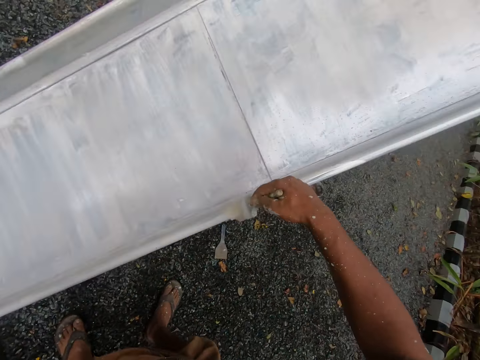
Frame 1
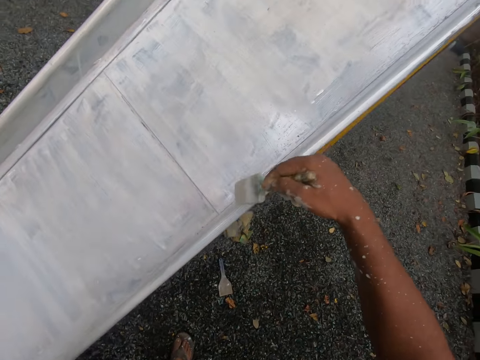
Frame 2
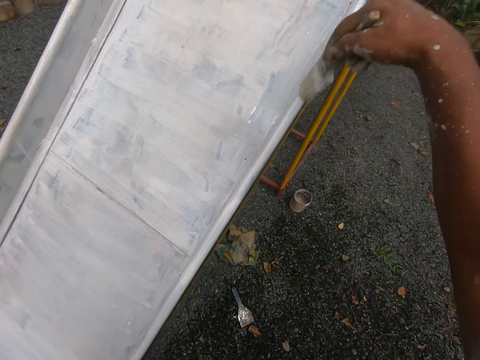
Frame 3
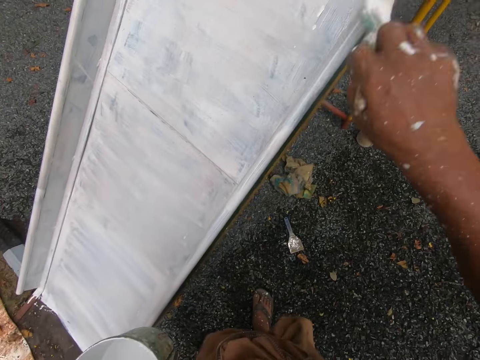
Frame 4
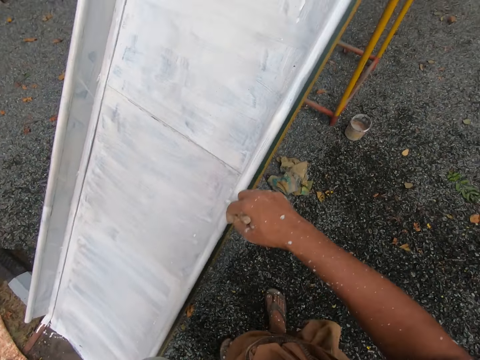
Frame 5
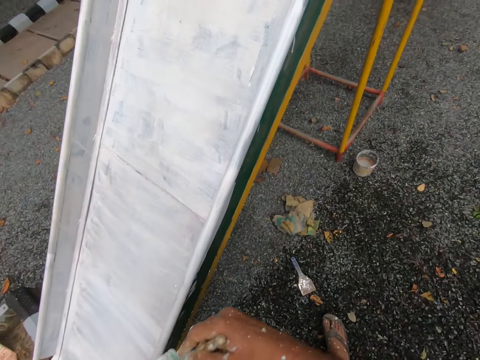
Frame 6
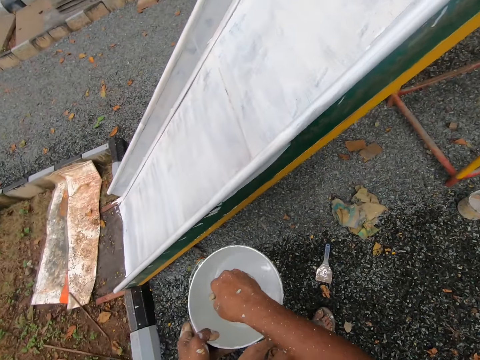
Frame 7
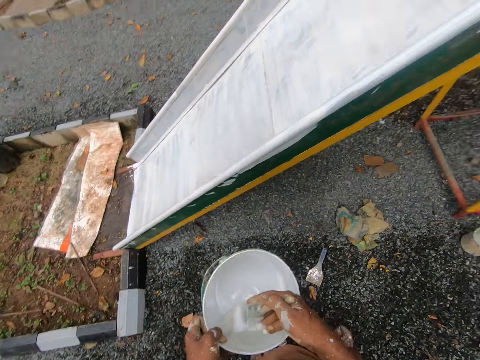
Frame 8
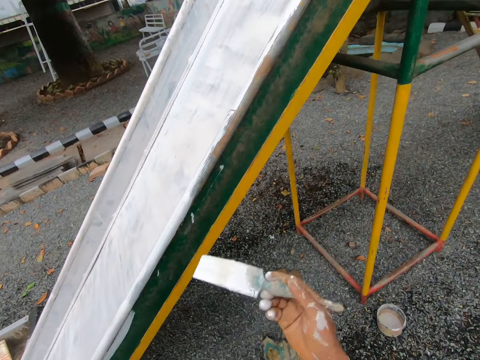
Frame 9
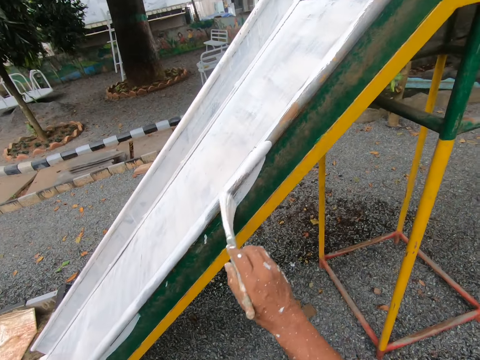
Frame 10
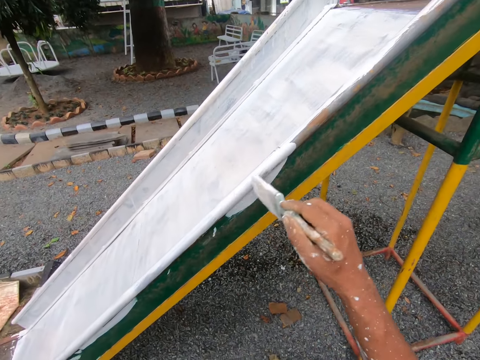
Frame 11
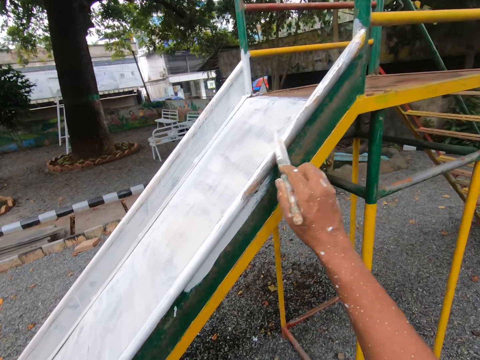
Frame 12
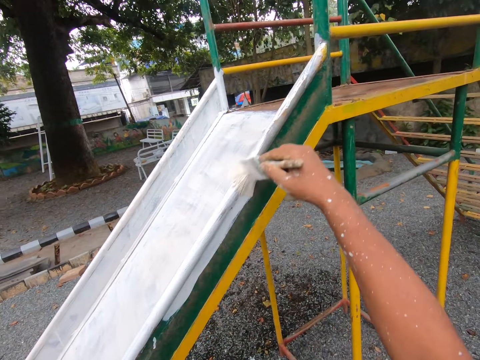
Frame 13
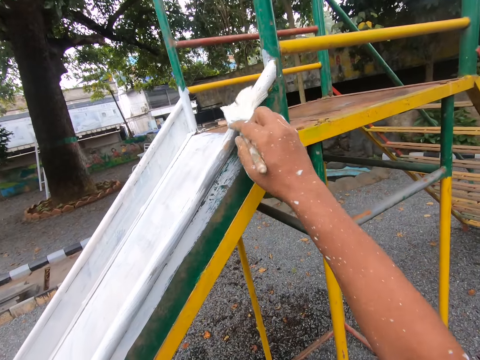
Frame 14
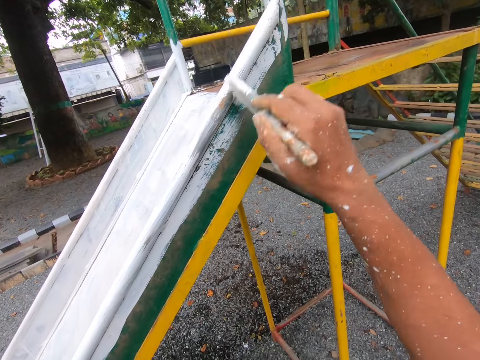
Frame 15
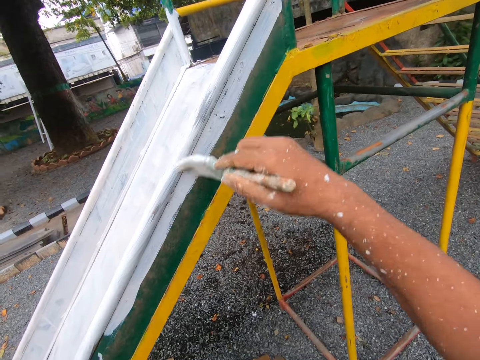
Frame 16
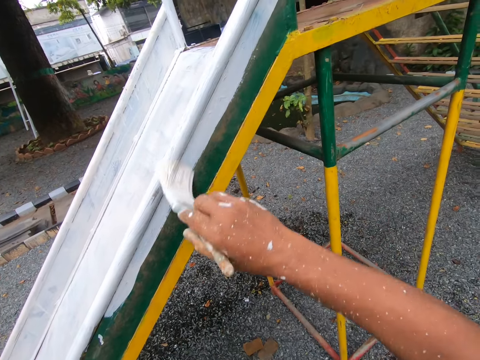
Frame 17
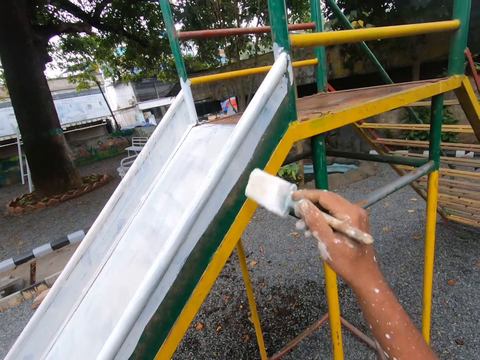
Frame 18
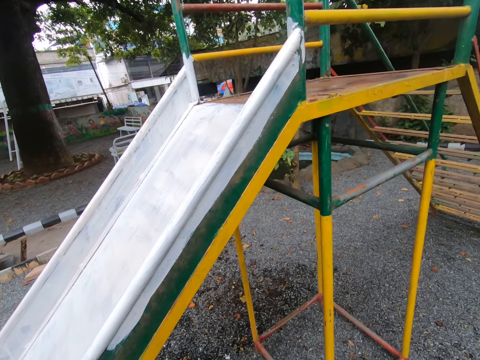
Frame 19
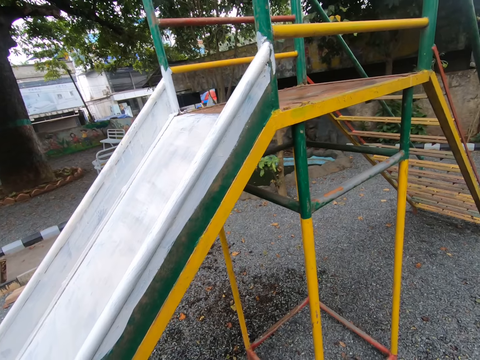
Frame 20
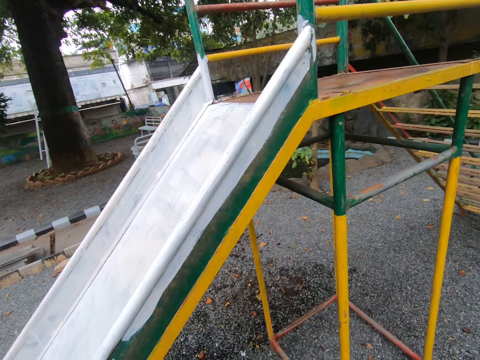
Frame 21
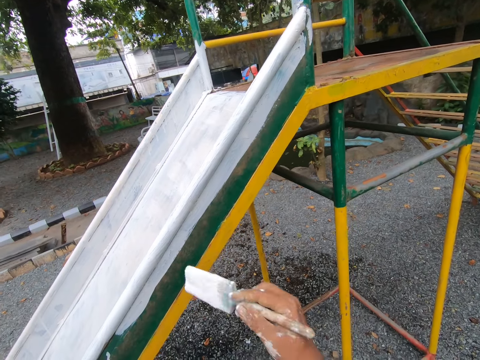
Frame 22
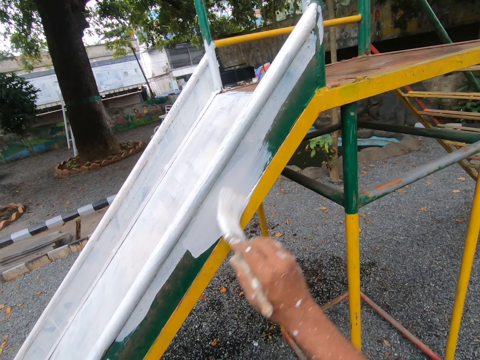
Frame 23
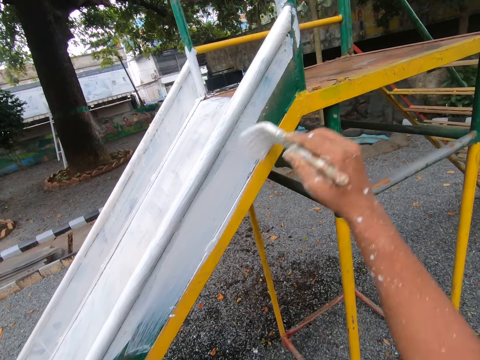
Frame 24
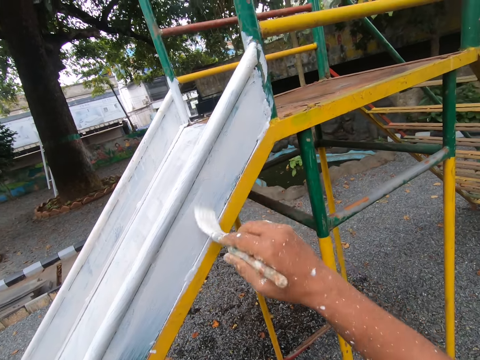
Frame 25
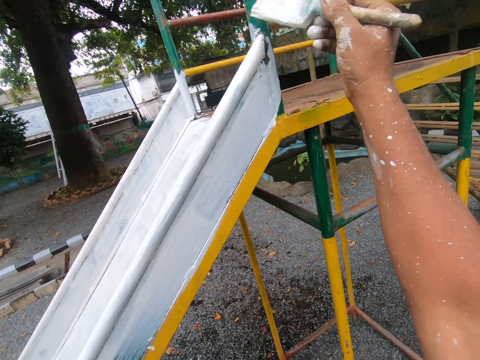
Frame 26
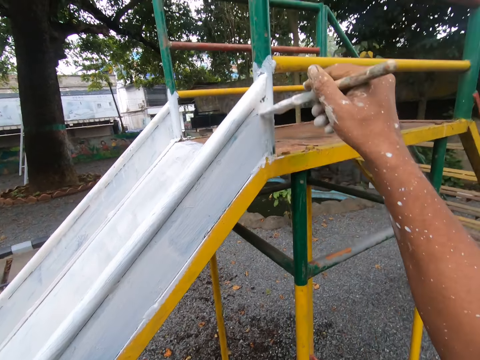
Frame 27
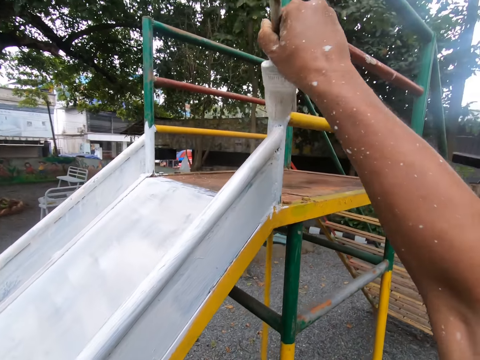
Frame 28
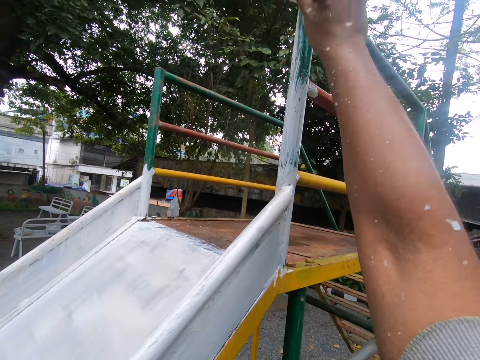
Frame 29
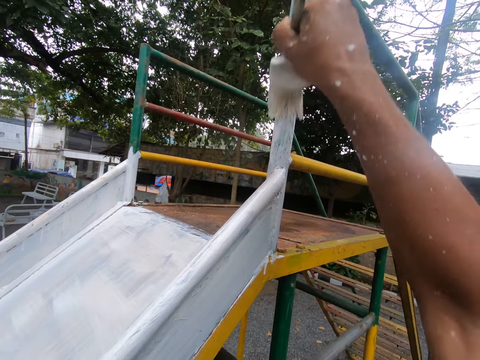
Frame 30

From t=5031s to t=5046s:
The camera wearer dips the paintbrush into the bucket of paint with his right hand. He removes the paintbrush from the bucket. He paints the rail of the playground slide with the paintbrush in his right hand. He stares at the slide. He dips the paintbrush into the bucket of paint with his right hand. He paints the rail of the playground slide with the paintbrush in his right hand.

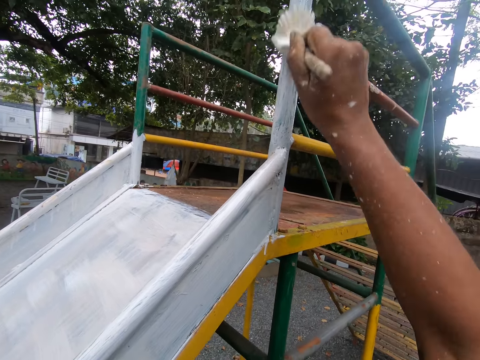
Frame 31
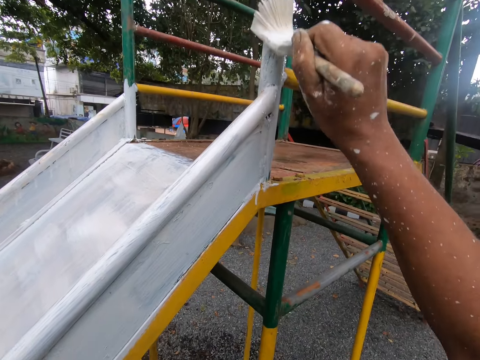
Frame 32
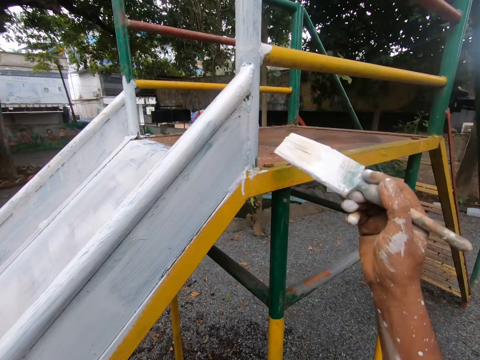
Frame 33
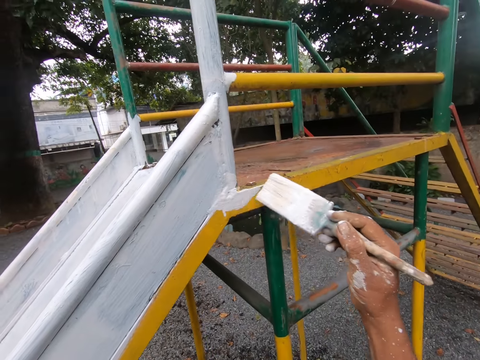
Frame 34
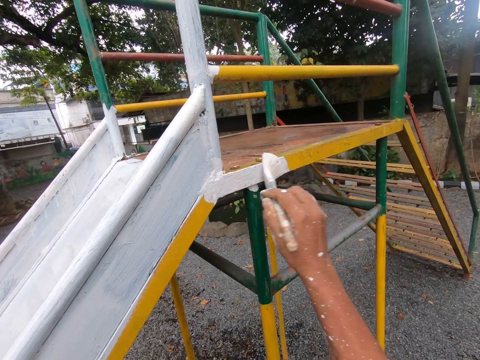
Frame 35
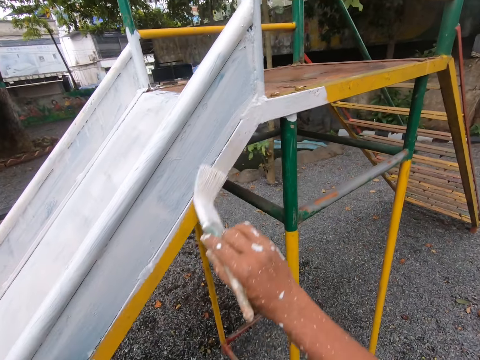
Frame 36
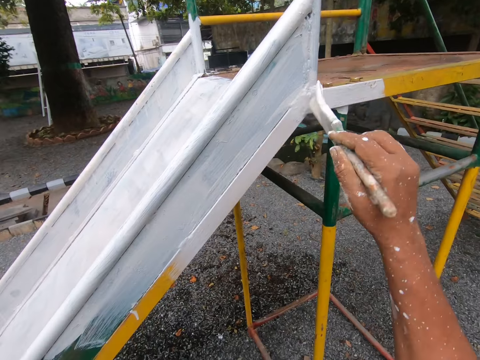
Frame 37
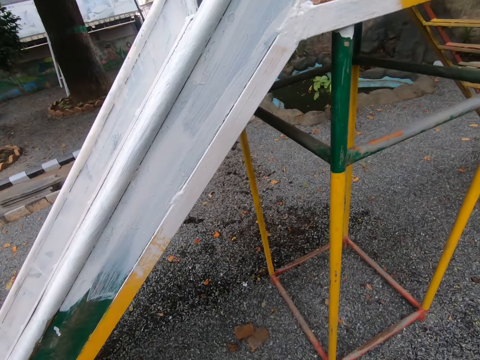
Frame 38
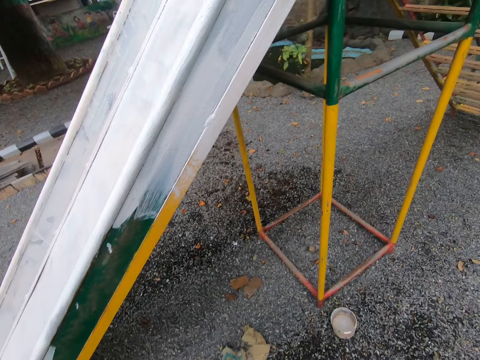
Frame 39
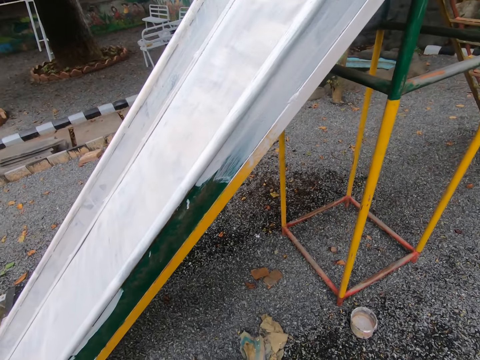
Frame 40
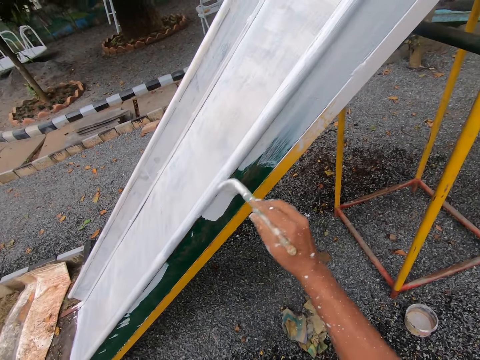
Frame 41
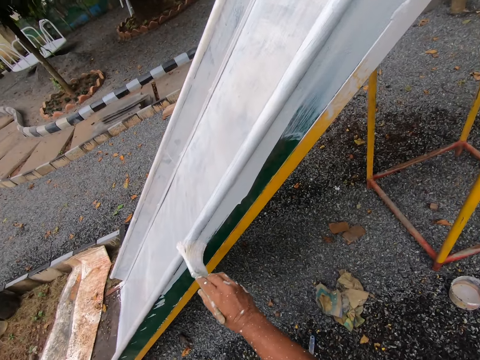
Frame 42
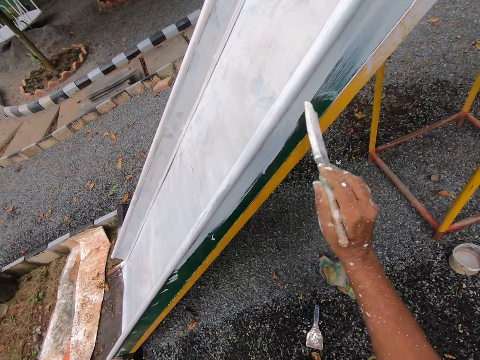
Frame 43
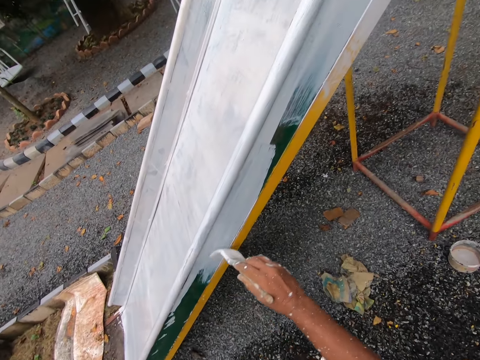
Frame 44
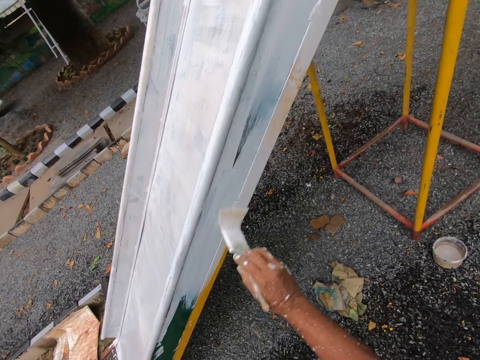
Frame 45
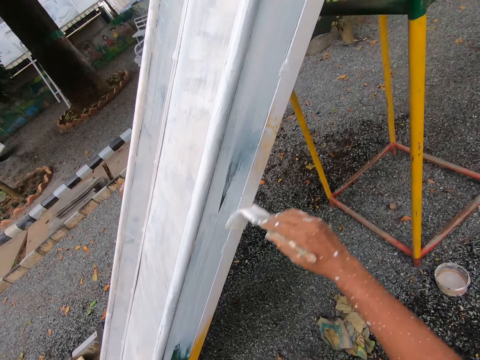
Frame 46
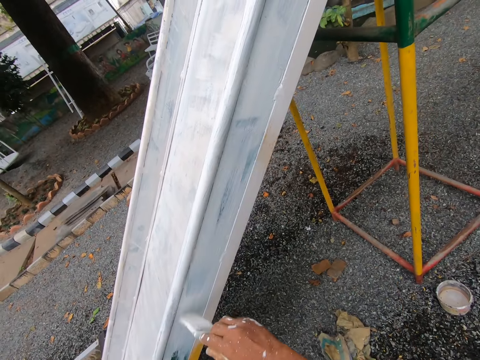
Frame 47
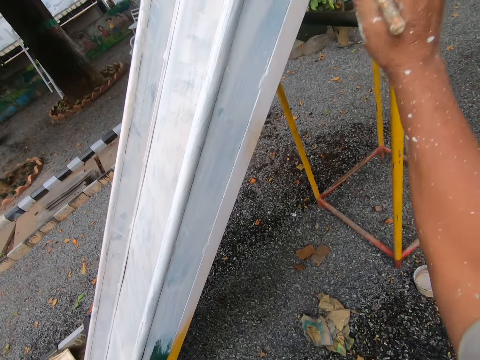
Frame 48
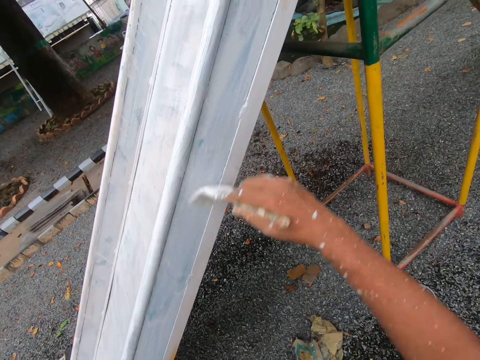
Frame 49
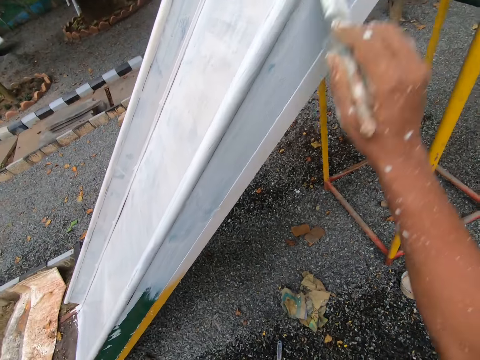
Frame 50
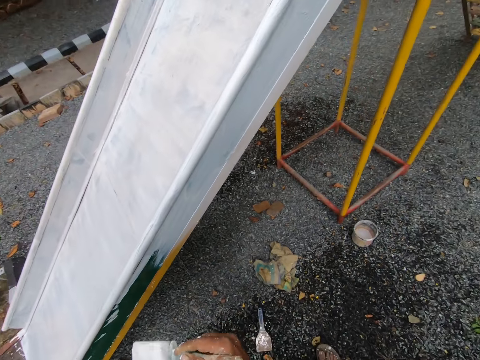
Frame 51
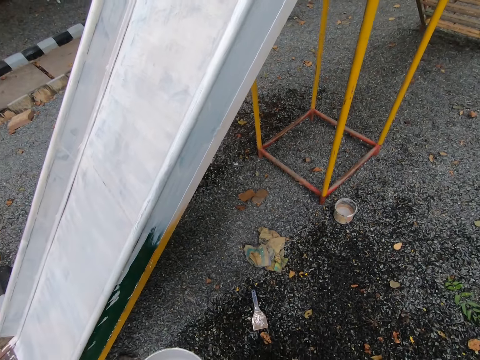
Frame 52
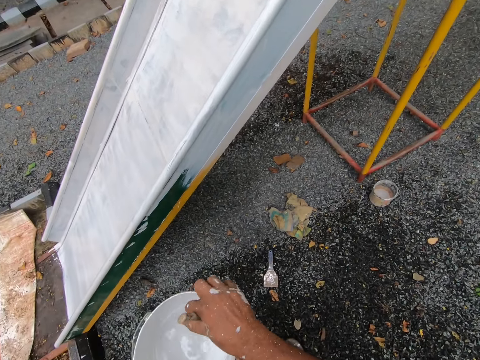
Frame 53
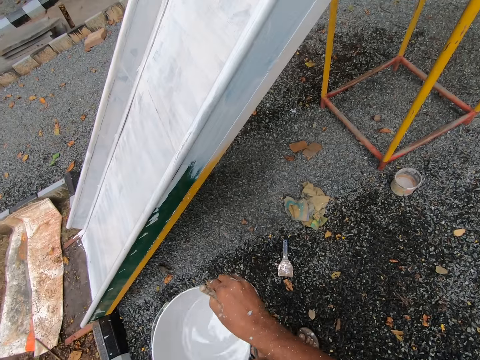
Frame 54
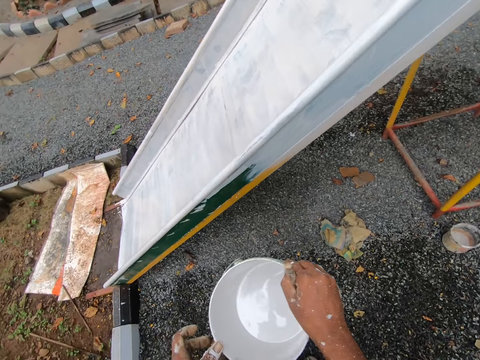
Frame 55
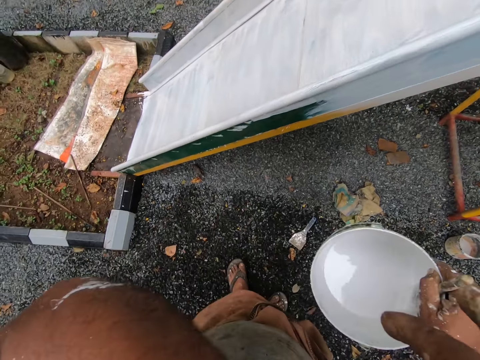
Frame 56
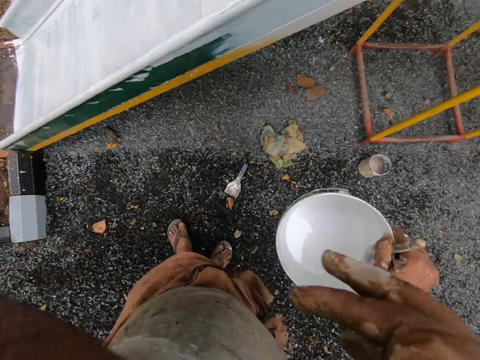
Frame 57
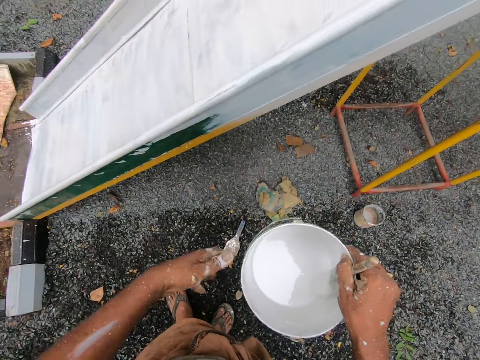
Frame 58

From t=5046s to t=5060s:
The camera wearer dips the paintbrush into the bucket of paint with his right hand. He stares at the slide. He paints the rail of the playground slide with the paintbrush in his right hand. He dips the paintbrush into the bucket of paint with his right hand. He stares at the slide. He passes the bucket of paint from his left hand to his right hand. He cleans his face with his left hand.
